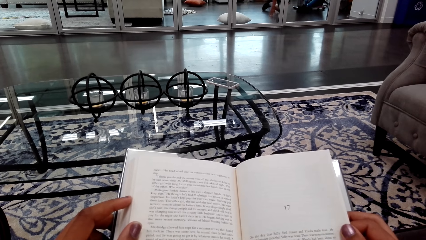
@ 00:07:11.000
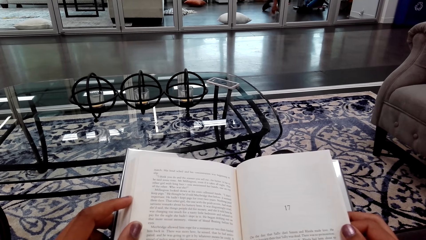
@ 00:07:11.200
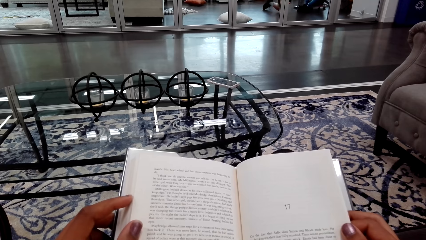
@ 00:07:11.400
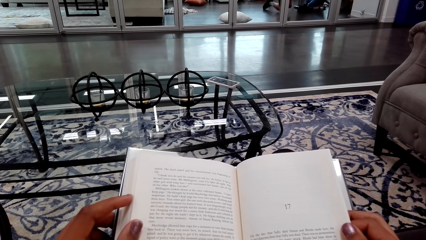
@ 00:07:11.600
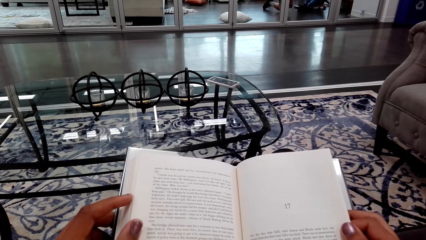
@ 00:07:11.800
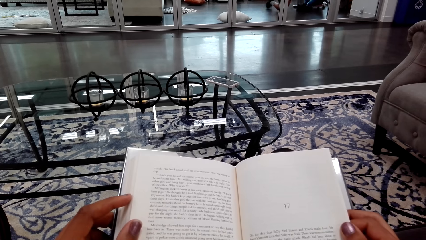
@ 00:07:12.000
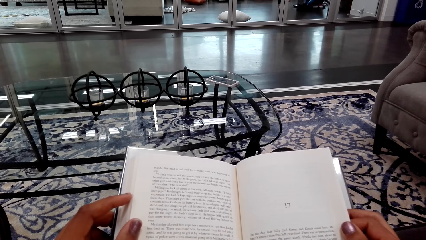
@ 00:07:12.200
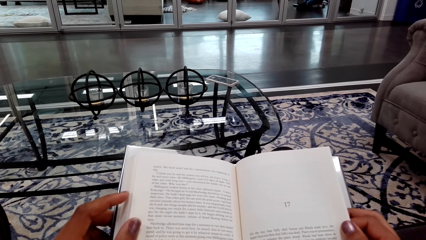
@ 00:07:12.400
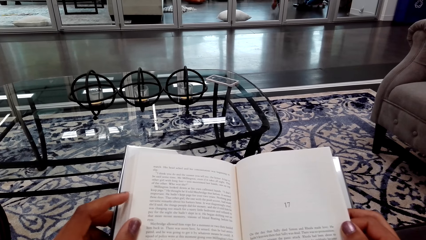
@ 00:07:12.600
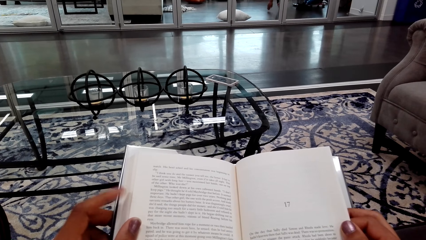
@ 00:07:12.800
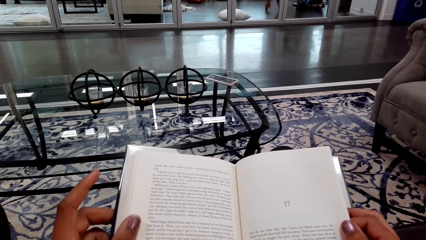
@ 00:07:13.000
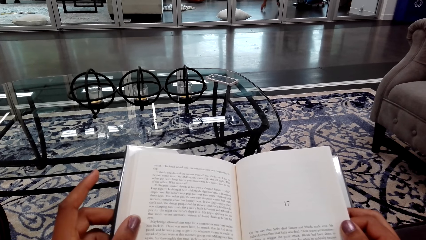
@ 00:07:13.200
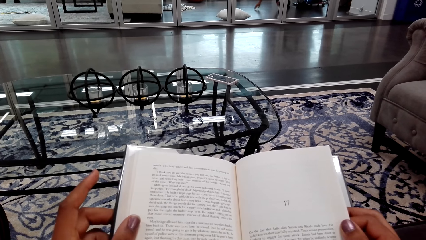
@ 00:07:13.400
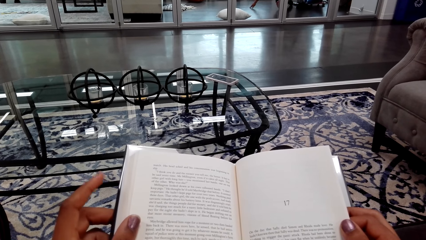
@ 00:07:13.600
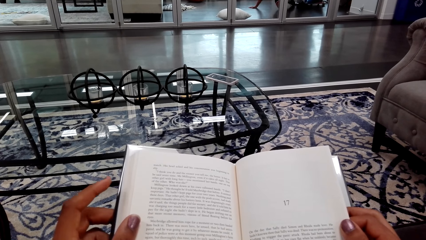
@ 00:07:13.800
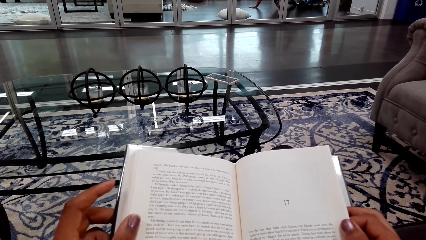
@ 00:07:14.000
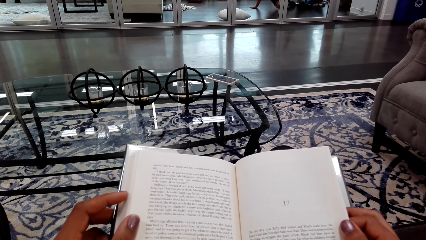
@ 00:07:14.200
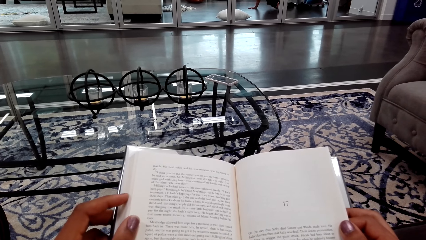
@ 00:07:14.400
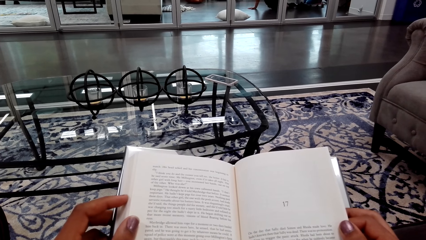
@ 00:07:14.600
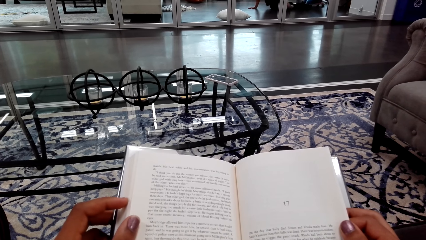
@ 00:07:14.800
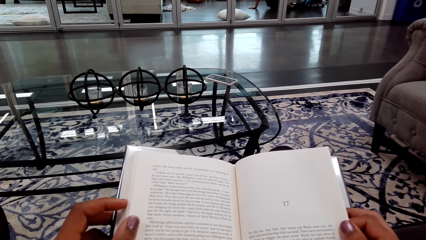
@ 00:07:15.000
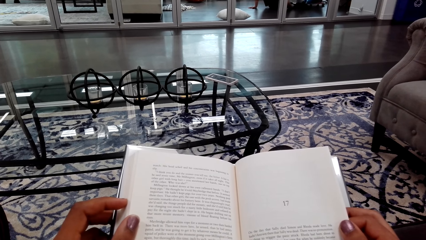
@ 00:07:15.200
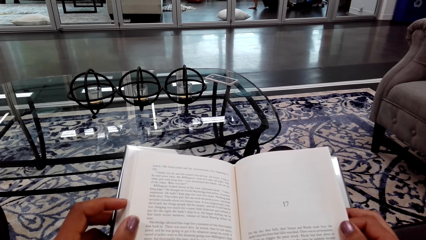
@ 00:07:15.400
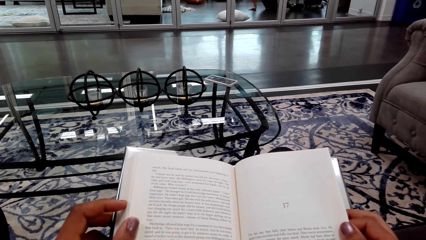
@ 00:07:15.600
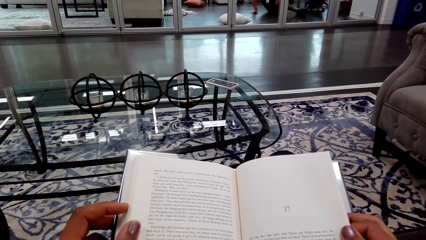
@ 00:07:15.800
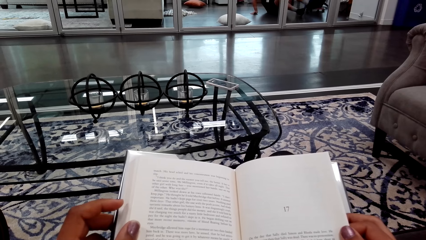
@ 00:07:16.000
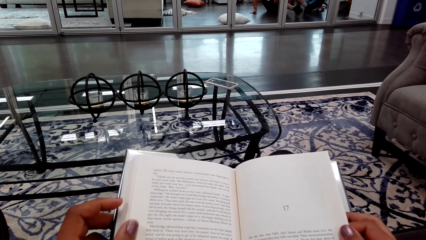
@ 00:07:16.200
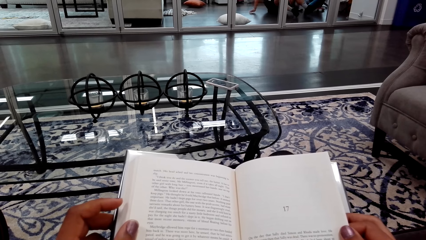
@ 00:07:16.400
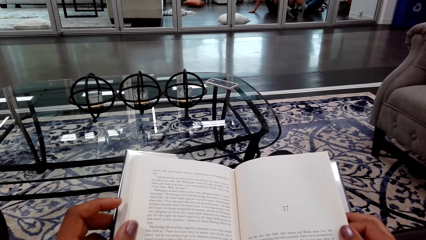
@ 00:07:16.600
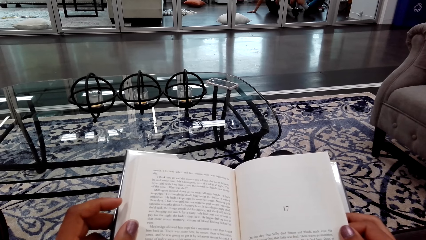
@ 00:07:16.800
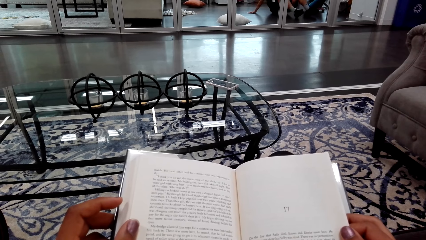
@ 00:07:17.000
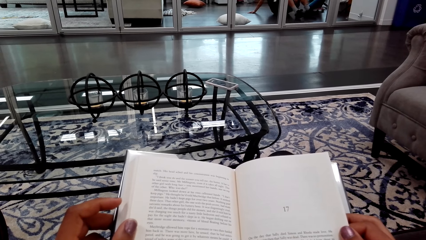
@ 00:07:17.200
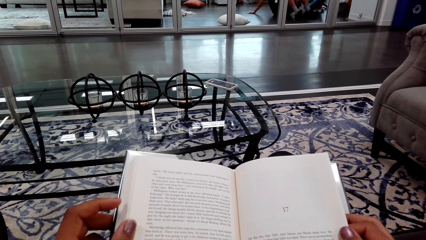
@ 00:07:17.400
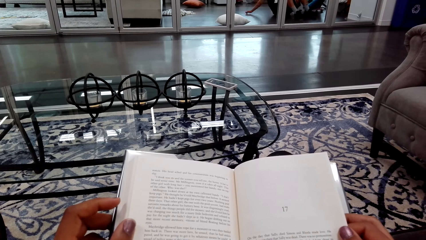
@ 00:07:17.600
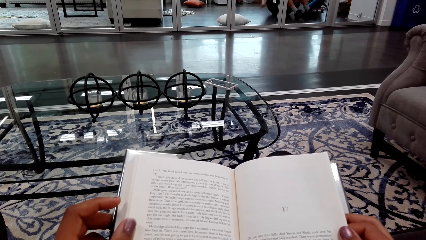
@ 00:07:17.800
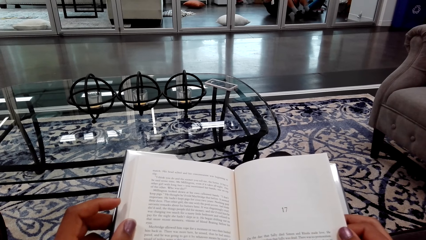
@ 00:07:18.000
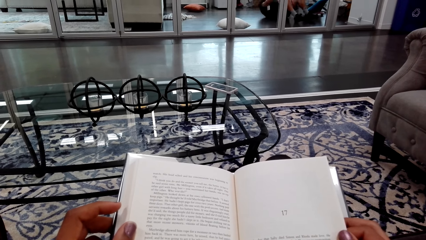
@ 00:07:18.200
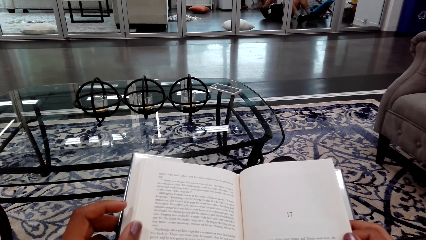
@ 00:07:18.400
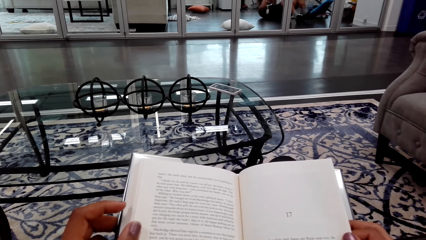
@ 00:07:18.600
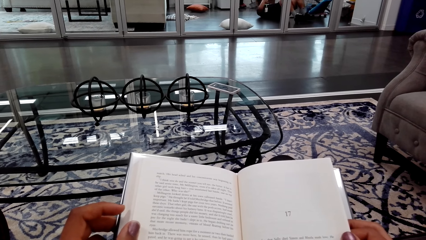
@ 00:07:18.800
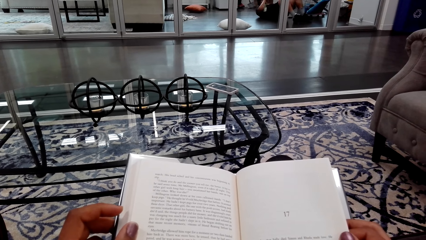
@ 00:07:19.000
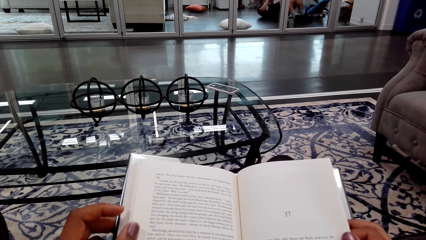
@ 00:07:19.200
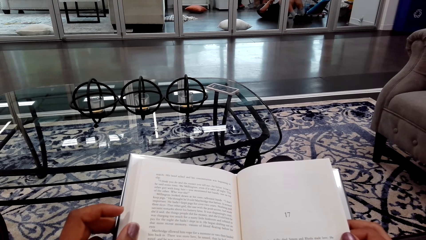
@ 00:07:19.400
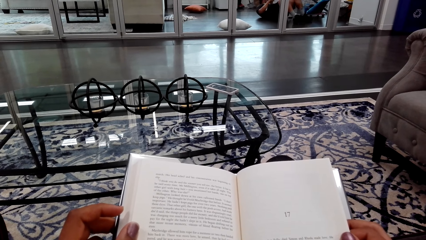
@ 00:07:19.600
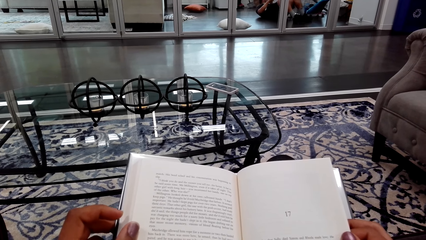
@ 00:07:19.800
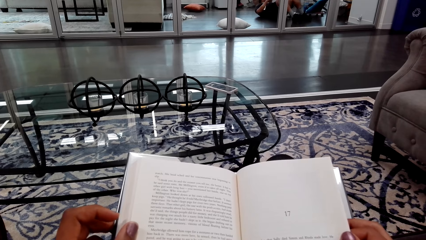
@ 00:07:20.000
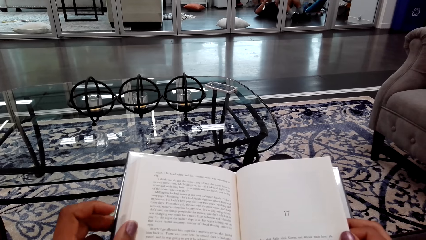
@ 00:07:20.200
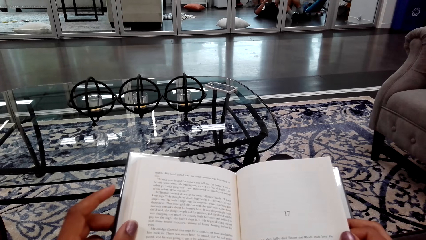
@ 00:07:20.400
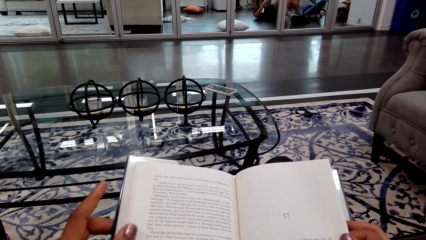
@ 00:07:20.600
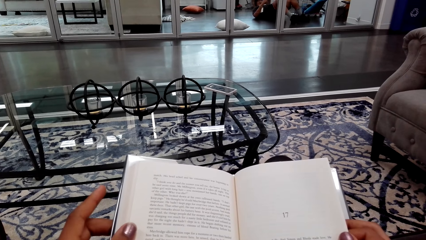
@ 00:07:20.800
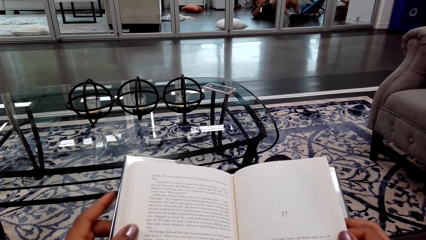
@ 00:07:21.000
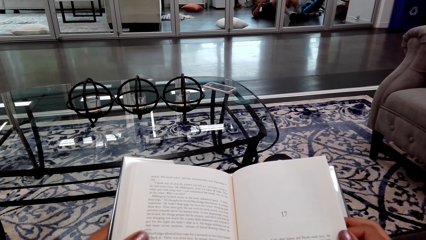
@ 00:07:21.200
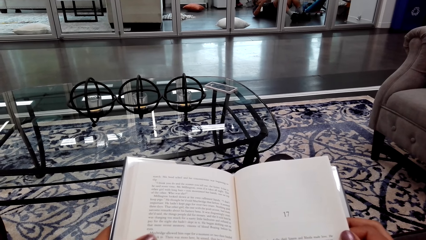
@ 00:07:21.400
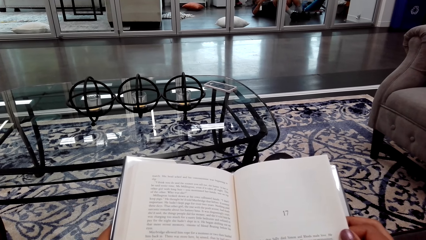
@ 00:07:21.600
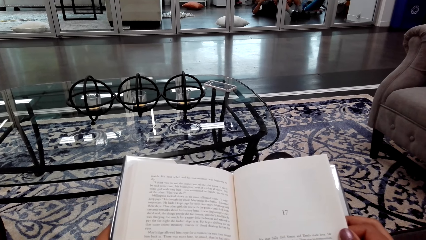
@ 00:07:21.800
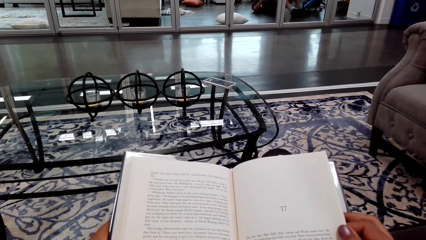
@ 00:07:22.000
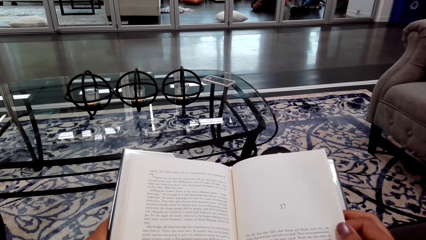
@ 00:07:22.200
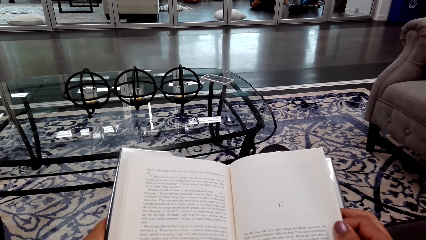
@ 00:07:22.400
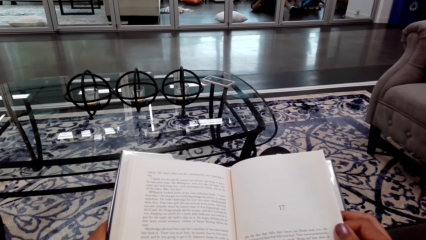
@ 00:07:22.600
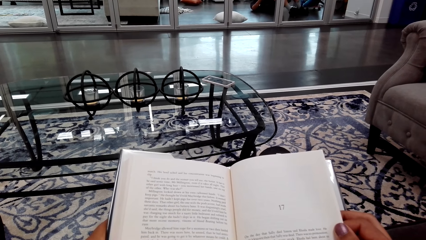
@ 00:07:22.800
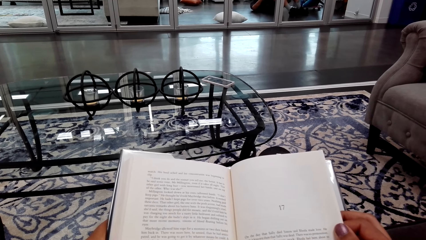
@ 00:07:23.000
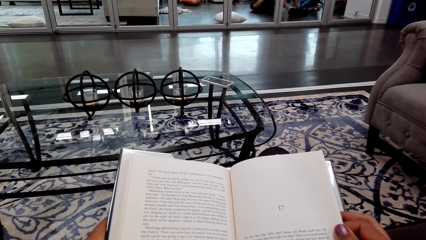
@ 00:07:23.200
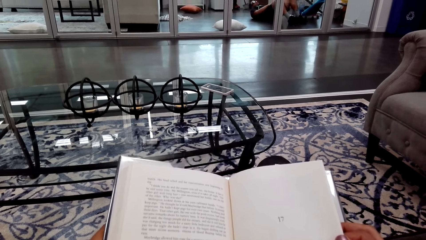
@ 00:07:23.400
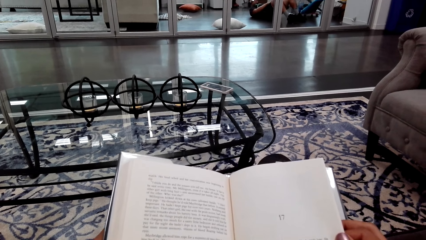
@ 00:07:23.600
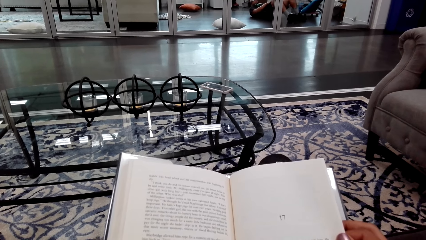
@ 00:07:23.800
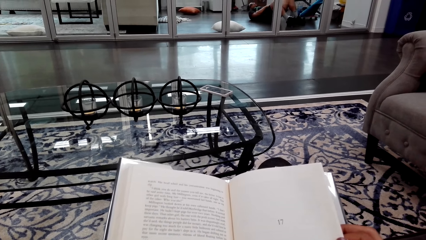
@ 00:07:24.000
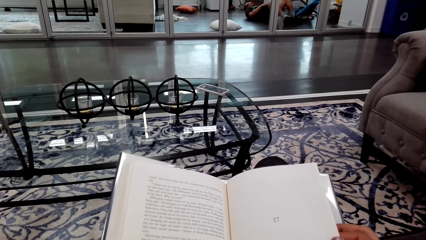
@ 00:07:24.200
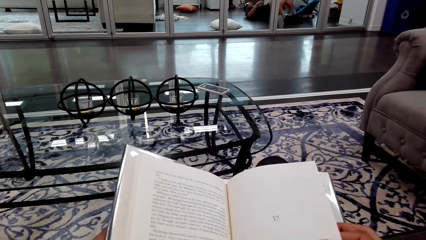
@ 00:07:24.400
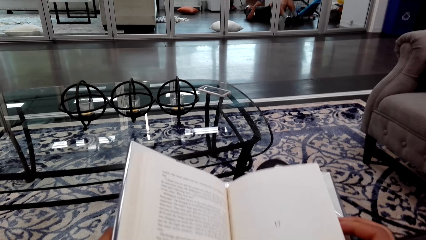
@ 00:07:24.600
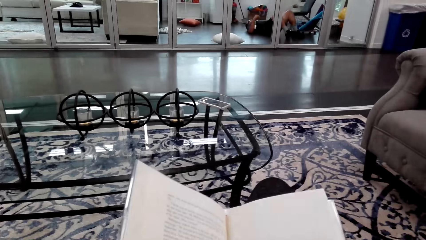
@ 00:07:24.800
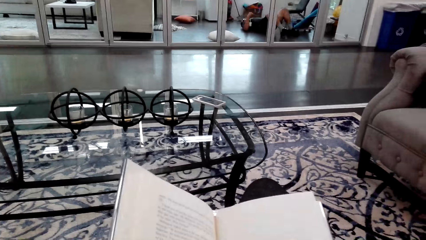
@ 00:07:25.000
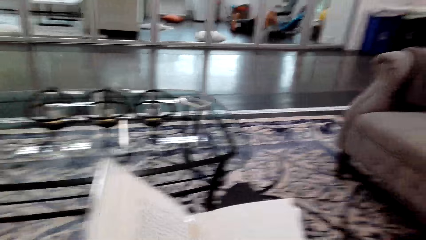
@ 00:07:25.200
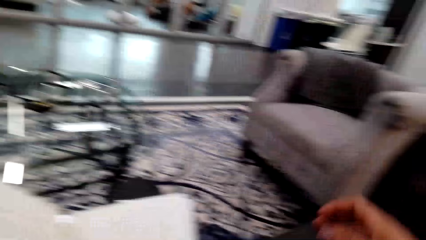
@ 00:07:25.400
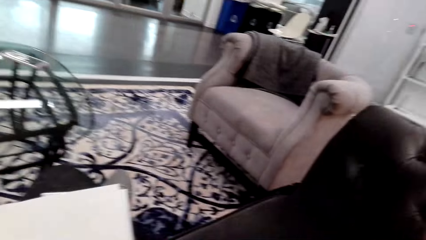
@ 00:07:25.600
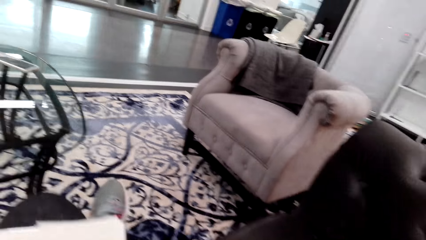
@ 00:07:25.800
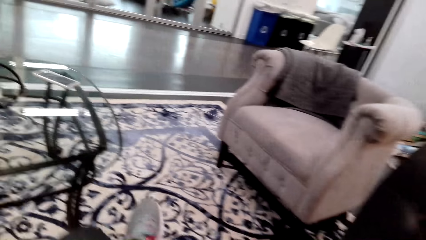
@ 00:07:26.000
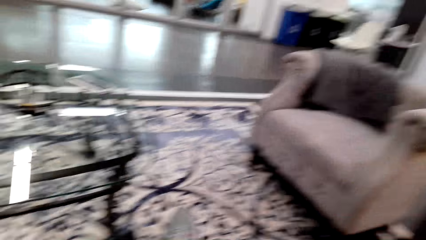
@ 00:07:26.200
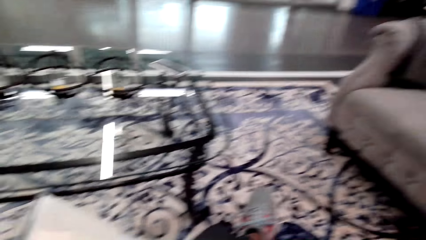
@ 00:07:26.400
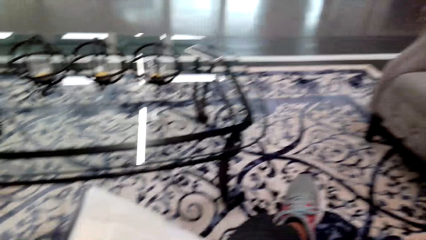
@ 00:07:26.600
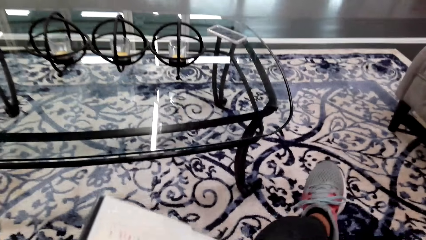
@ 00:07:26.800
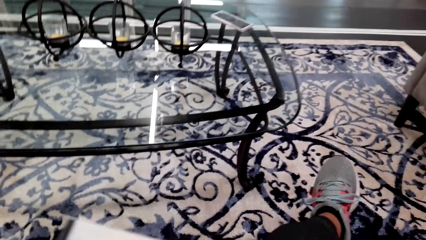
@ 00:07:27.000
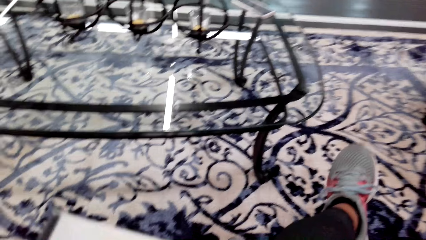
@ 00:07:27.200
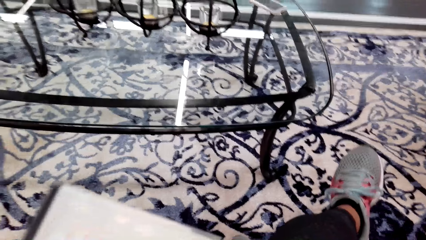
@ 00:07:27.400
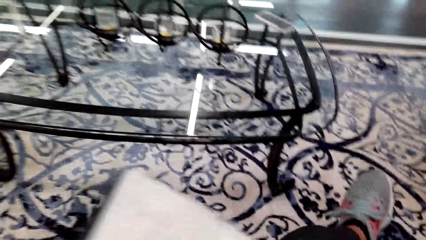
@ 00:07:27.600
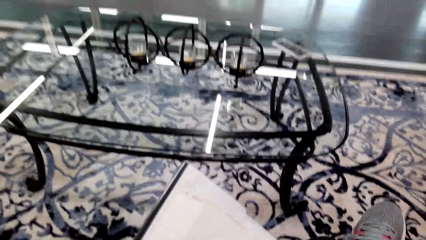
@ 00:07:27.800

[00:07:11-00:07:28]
The camera wearer raises a finger. They read a book. They raise the finger. They read the book.
